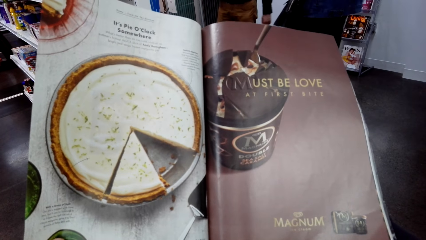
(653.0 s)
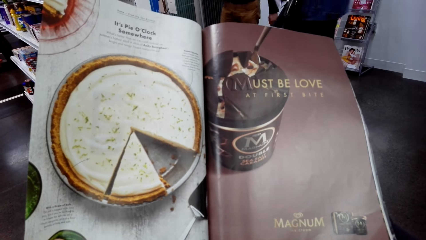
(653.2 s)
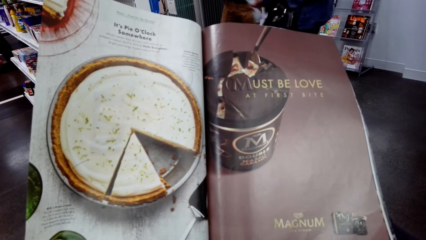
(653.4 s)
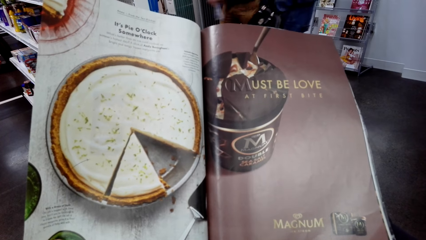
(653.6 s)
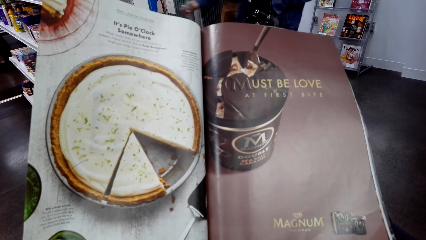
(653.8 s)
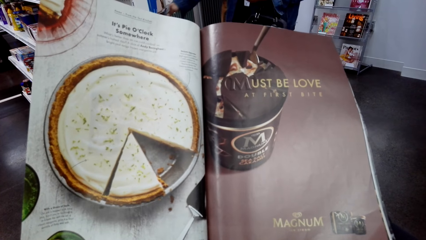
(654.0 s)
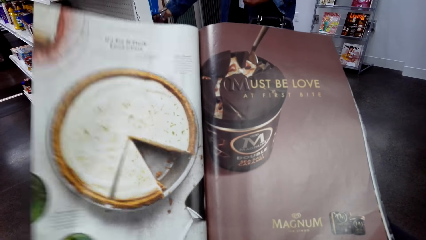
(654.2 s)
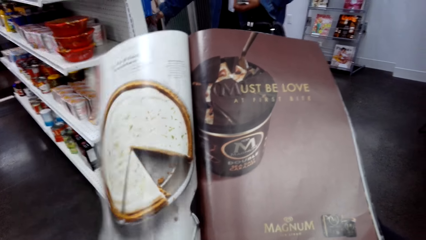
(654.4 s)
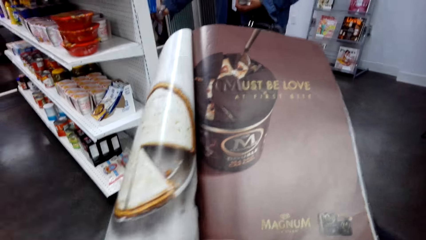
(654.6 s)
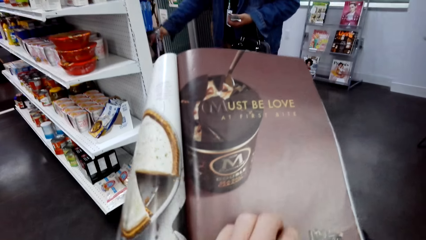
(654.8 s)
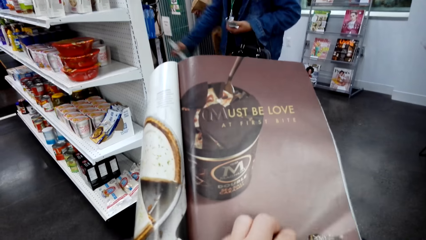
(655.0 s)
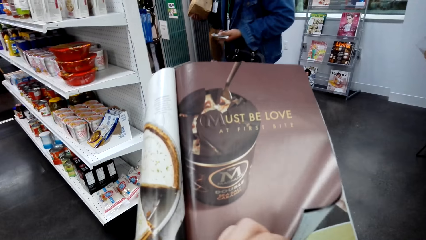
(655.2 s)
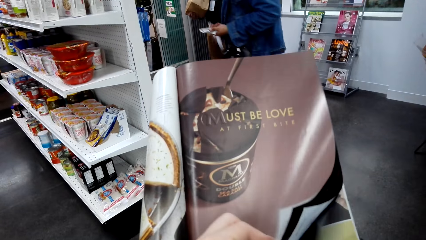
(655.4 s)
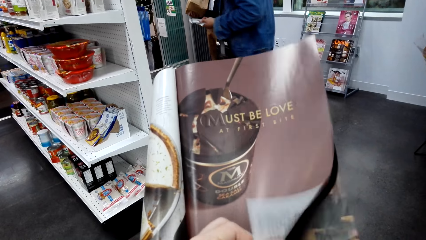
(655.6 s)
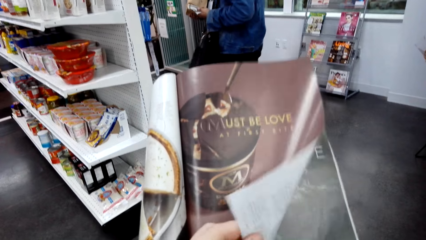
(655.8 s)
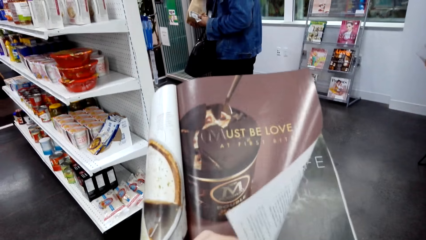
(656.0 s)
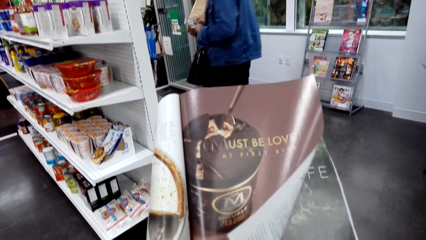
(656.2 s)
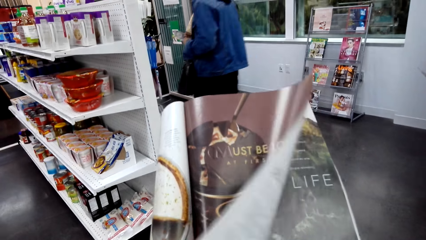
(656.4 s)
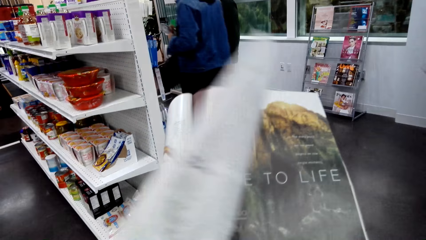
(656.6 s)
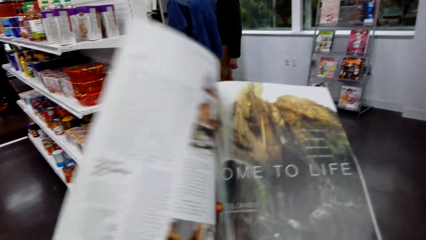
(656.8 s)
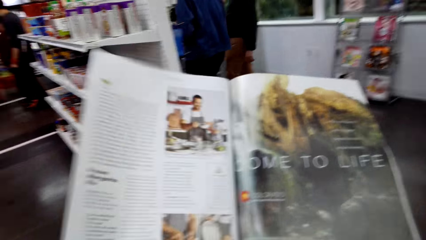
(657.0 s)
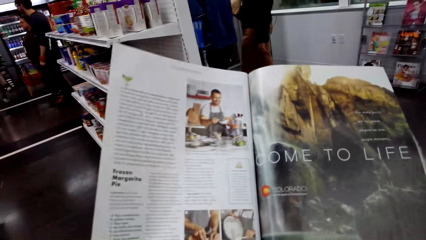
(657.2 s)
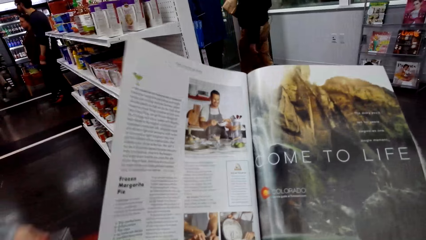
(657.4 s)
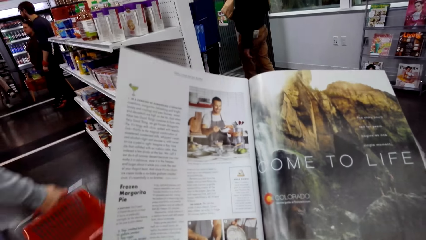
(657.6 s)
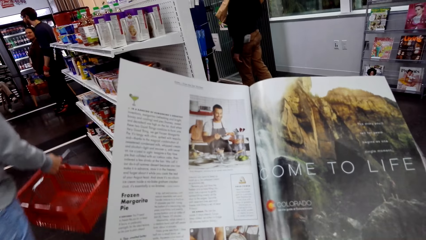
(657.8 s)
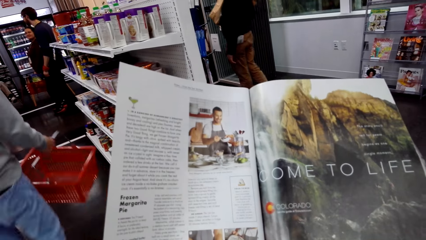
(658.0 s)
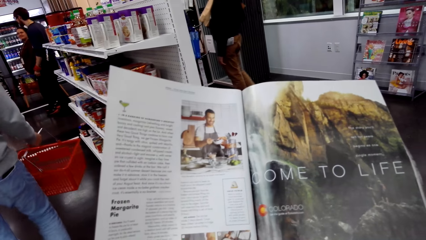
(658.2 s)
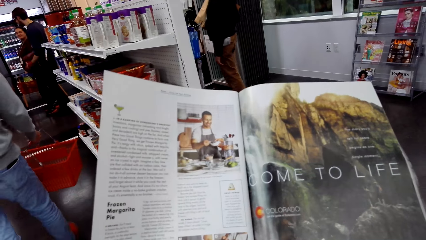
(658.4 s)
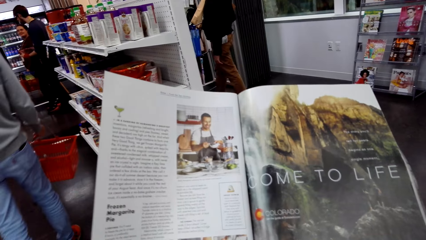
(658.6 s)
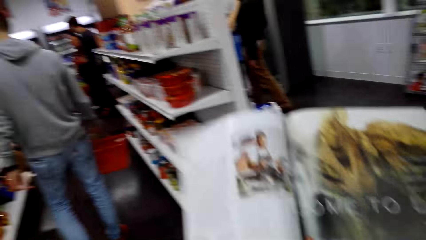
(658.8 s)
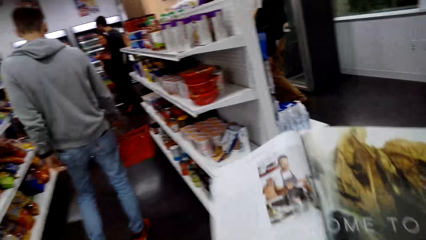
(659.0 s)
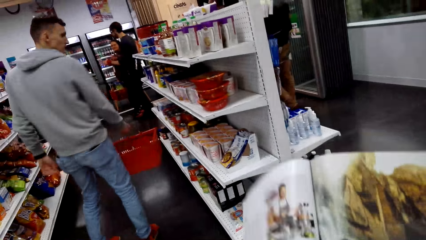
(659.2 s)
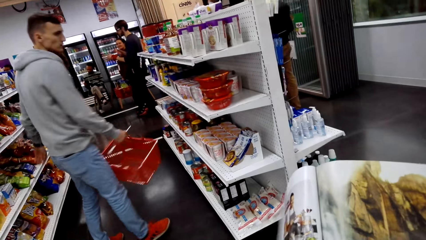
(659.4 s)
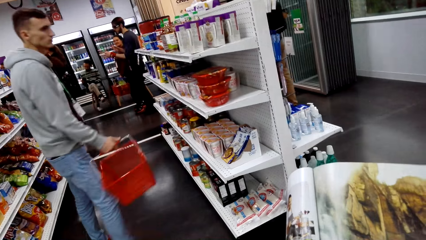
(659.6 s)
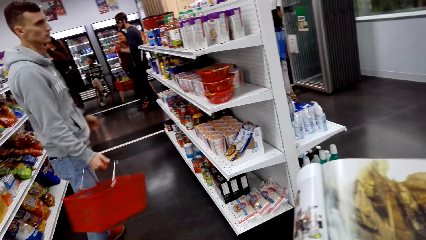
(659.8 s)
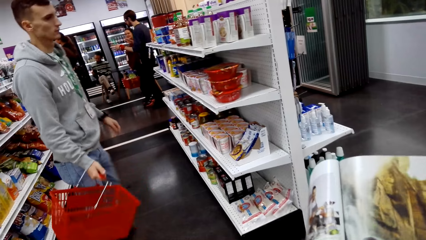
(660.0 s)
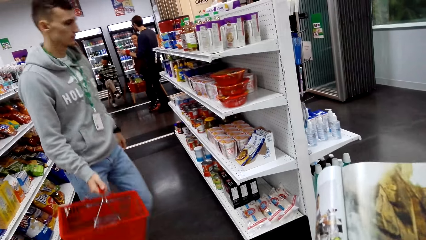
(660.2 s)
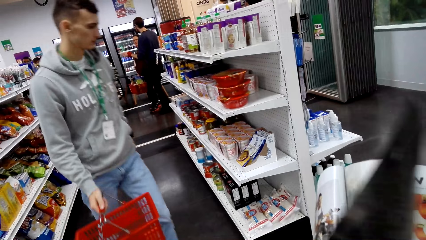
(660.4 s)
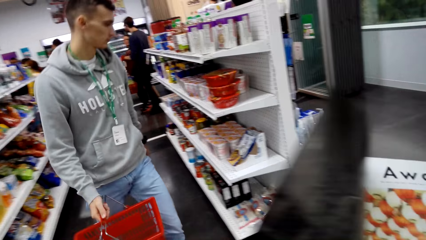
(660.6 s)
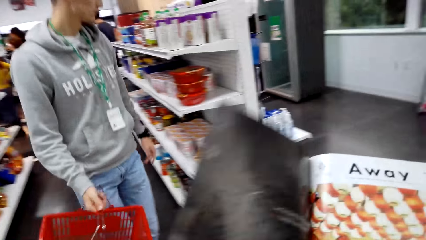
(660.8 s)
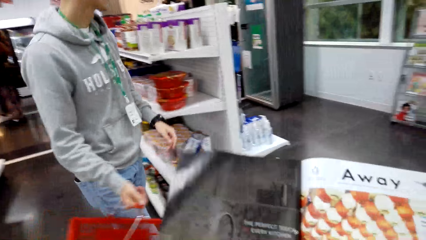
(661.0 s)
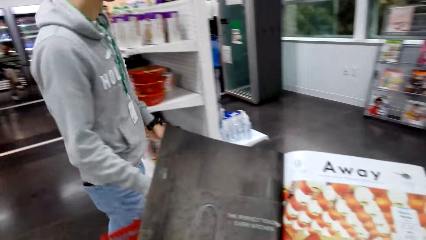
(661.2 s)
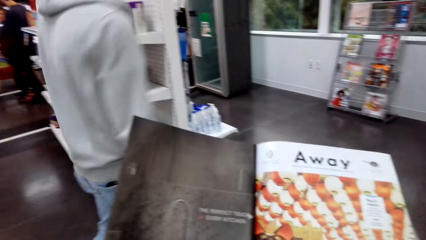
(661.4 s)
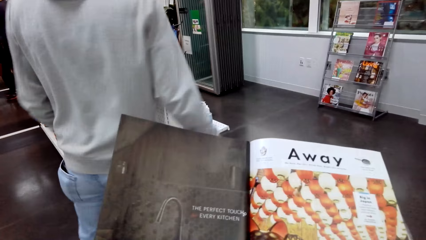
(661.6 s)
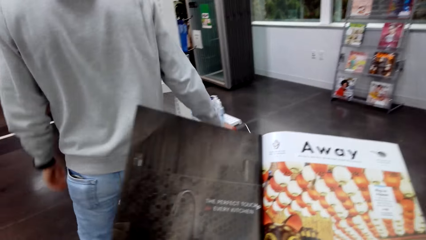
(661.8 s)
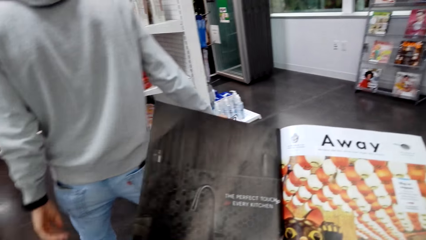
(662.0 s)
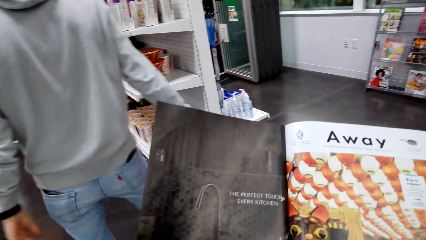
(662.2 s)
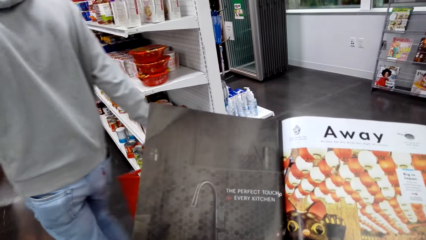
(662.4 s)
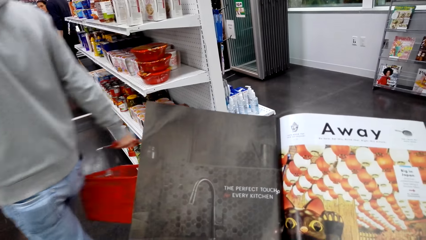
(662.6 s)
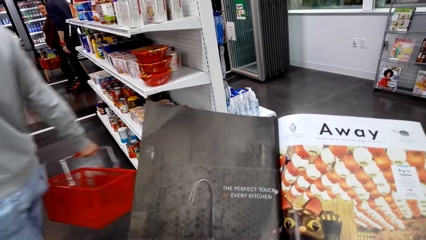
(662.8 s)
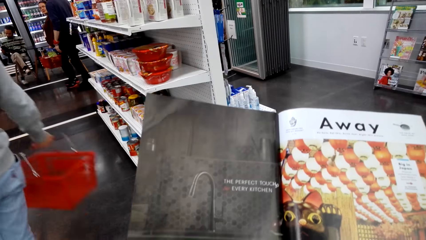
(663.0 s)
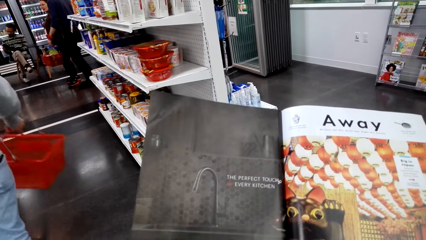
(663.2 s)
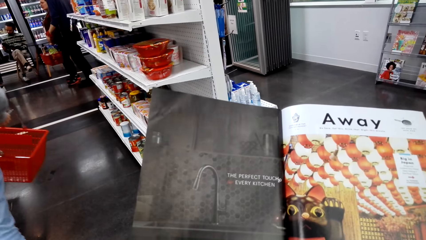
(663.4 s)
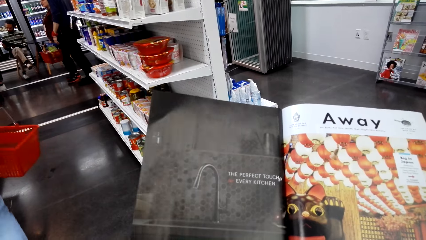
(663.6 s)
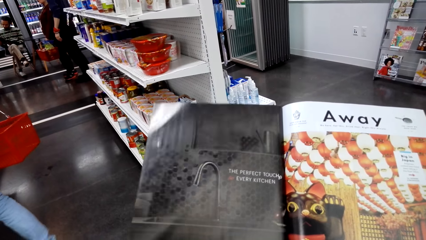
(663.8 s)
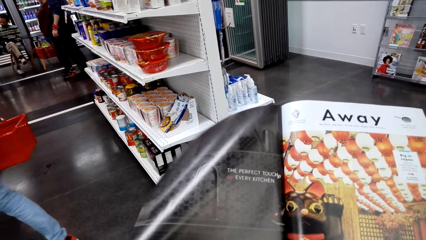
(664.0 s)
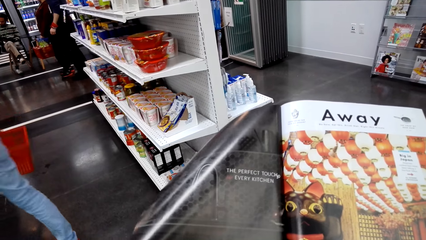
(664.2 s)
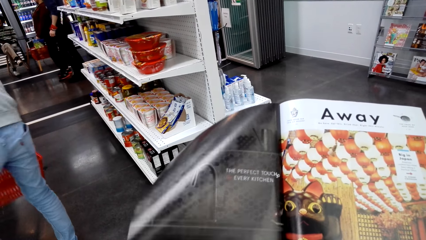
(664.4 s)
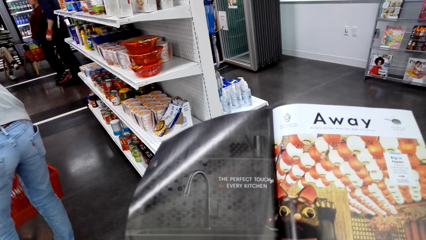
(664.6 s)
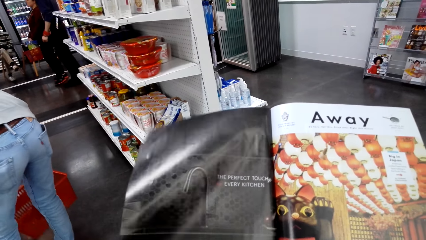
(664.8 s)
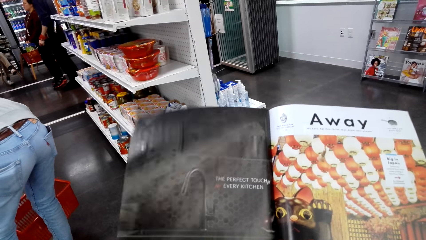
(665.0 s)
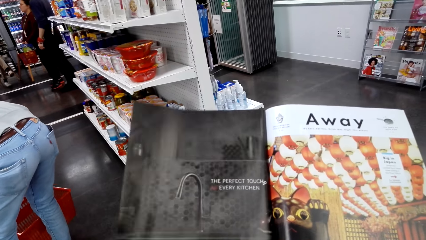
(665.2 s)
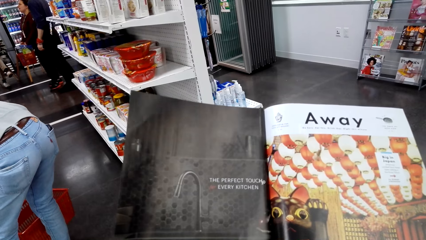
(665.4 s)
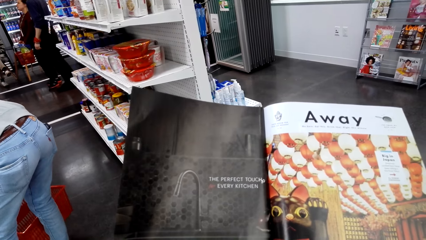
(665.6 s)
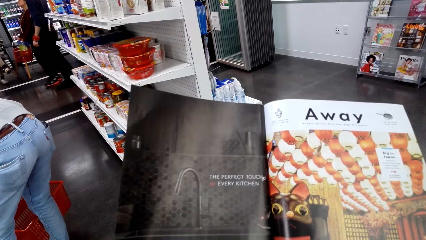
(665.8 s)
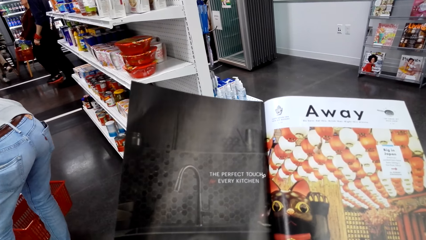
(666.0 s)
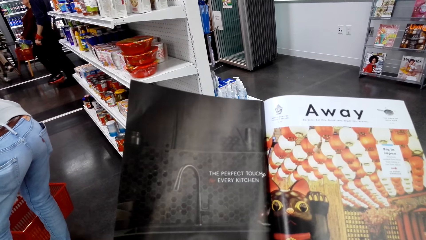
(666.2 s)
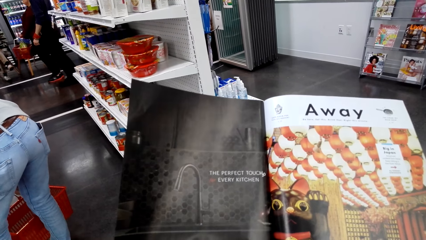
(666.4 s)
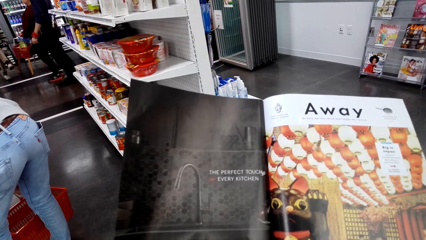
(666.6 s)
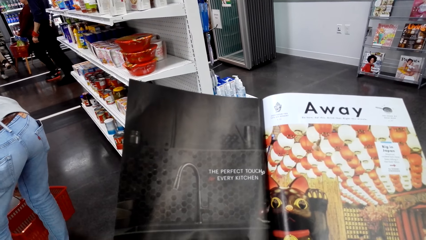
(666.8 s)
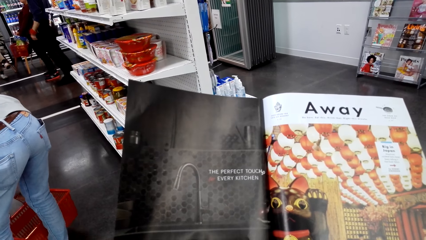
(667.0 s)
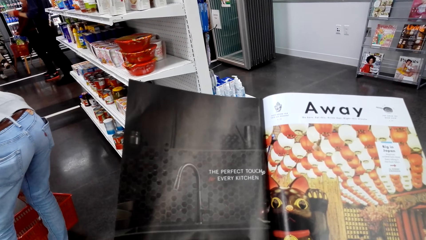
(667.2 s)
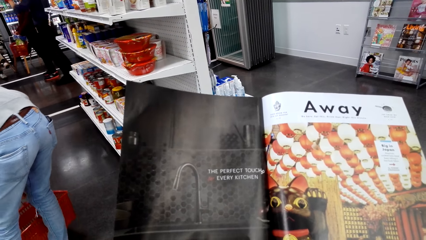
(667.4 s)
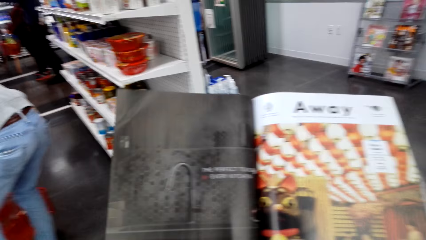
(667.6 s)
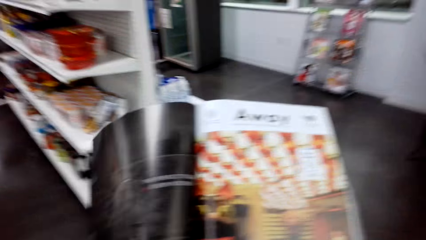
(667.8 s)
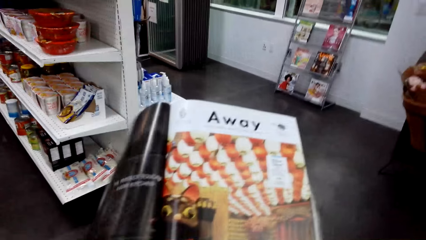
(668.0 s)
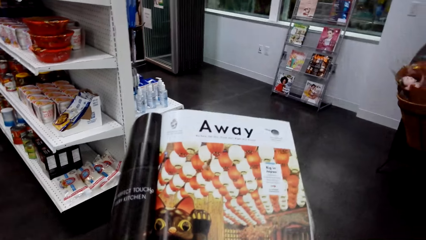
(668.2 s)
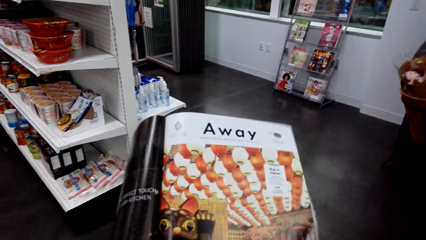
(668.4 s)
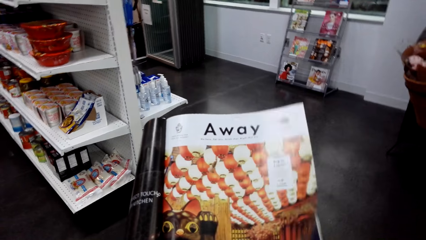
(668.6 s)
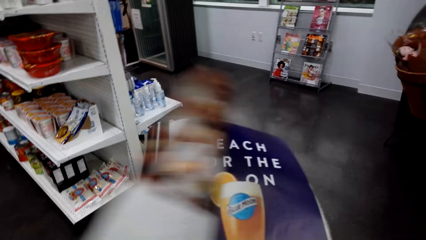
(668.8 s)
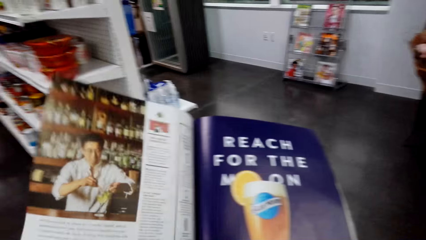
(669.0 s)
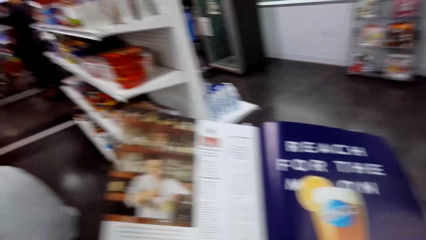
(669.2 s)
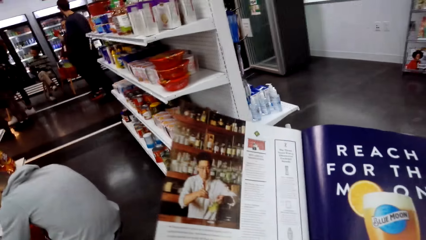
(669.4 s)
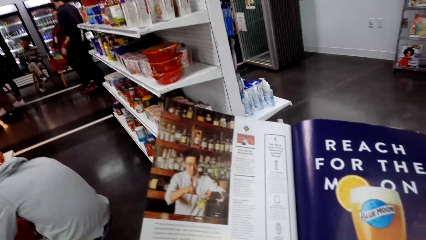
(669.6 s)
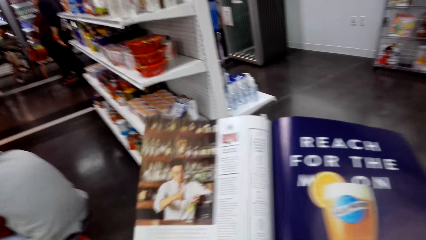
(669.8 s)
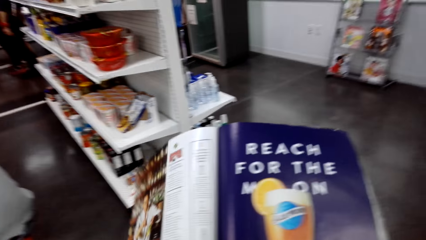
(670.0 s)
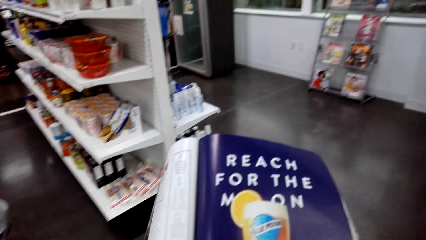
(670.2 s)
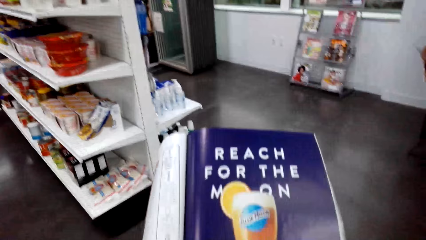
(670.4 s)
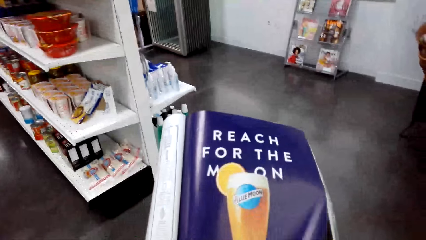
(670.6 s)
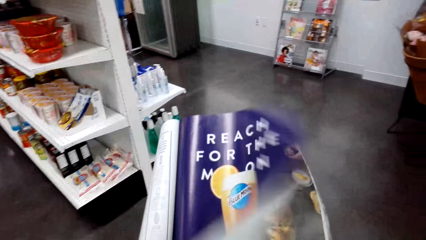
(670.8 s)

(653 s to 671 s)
The camera wearer opens a page in the booklet brochure. They look at the open page of the booklet brochure. A man walks around. The man bends. The camera wearer opens a page in the booklet brochure.
